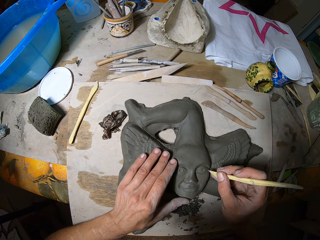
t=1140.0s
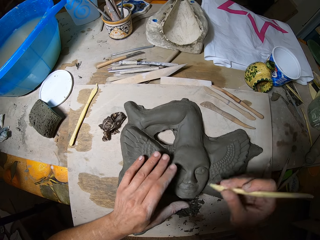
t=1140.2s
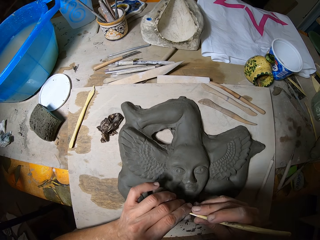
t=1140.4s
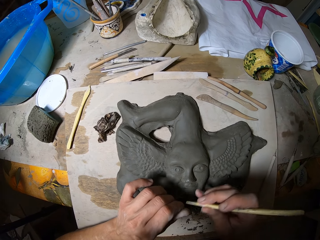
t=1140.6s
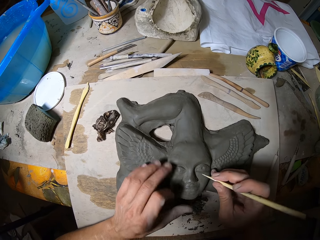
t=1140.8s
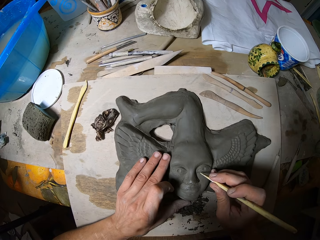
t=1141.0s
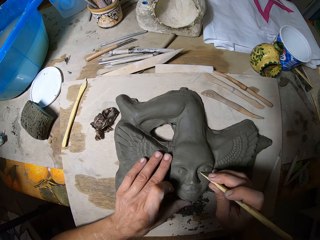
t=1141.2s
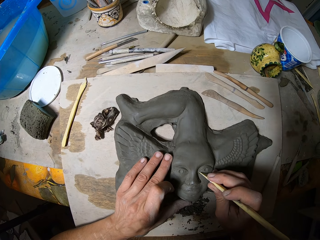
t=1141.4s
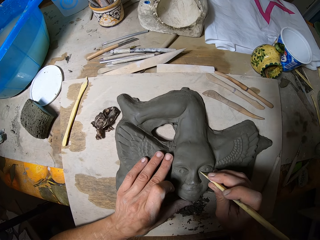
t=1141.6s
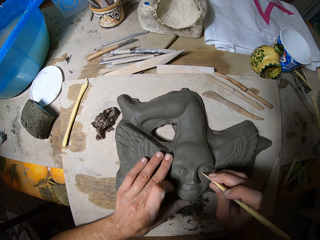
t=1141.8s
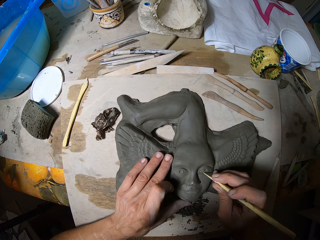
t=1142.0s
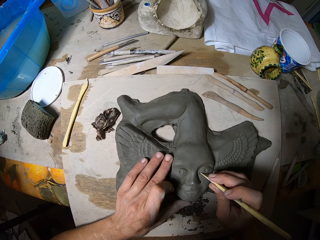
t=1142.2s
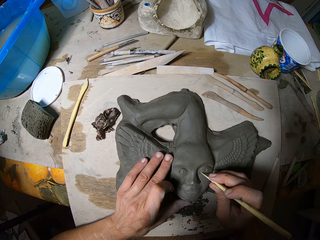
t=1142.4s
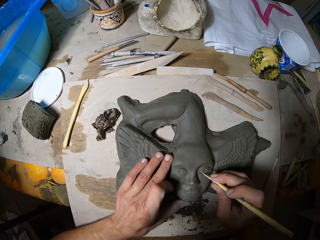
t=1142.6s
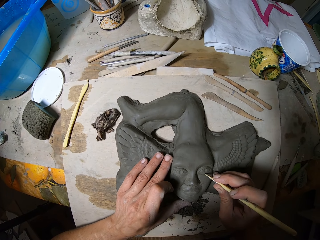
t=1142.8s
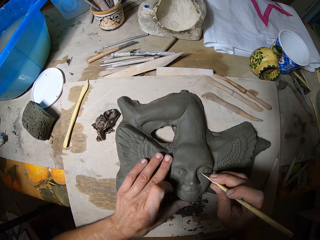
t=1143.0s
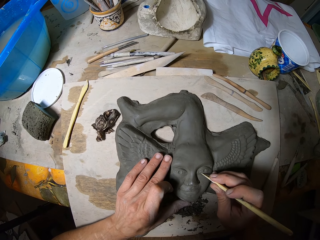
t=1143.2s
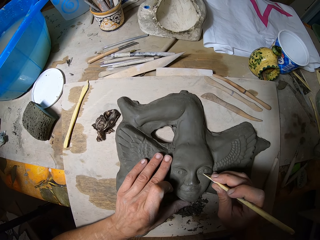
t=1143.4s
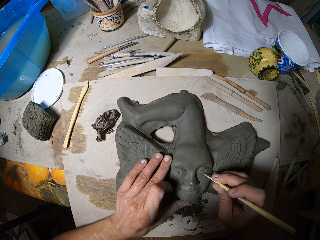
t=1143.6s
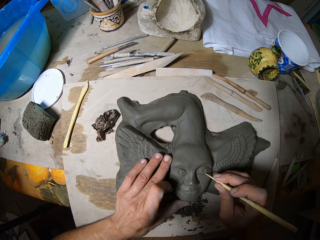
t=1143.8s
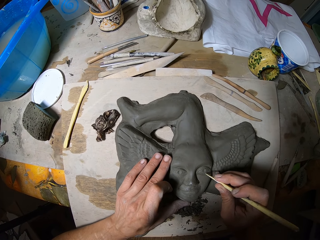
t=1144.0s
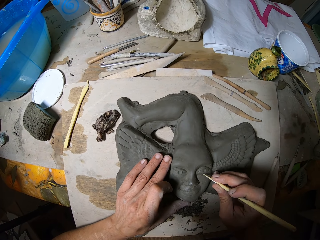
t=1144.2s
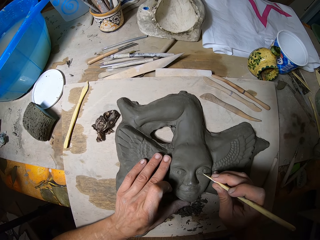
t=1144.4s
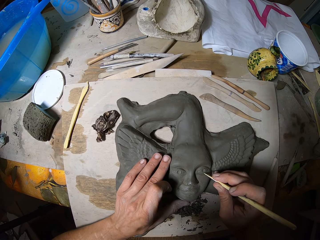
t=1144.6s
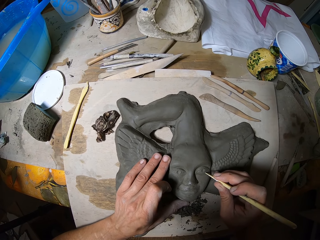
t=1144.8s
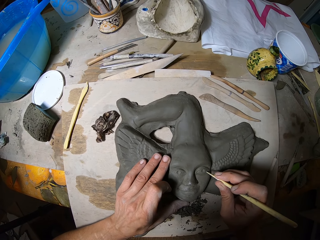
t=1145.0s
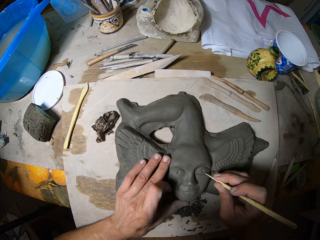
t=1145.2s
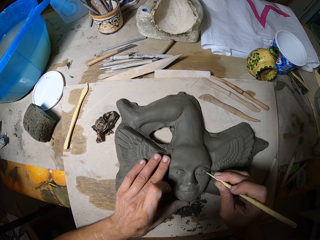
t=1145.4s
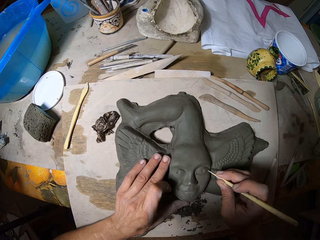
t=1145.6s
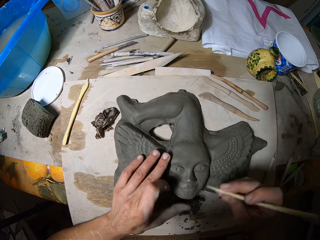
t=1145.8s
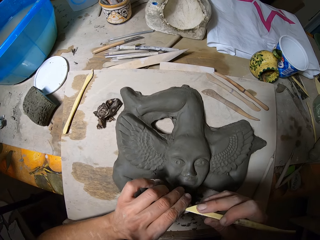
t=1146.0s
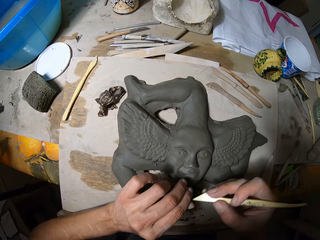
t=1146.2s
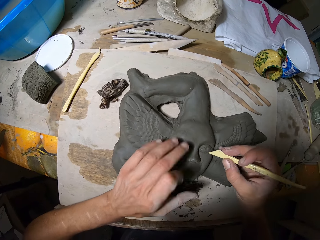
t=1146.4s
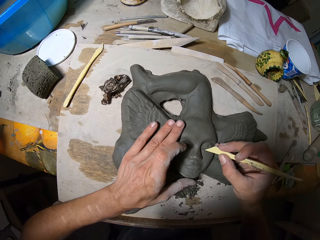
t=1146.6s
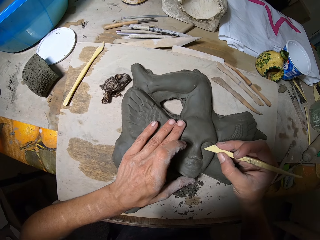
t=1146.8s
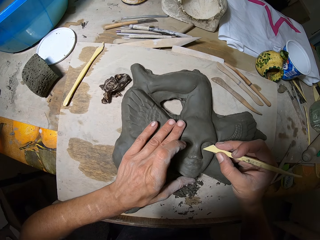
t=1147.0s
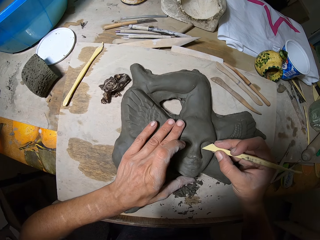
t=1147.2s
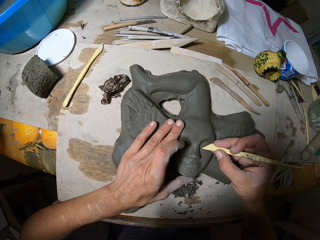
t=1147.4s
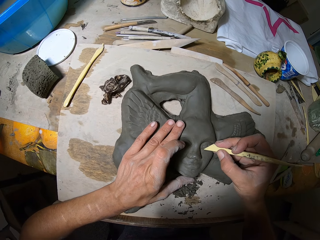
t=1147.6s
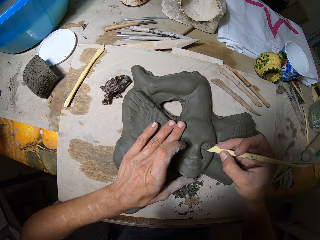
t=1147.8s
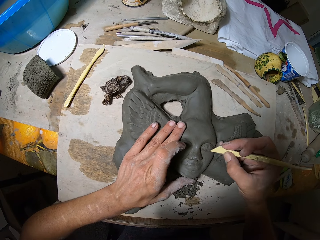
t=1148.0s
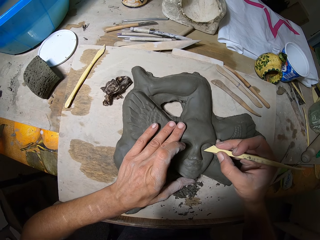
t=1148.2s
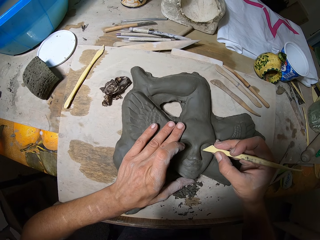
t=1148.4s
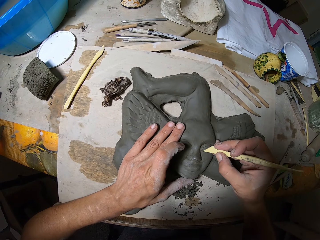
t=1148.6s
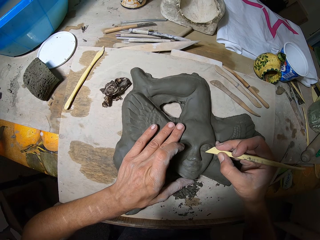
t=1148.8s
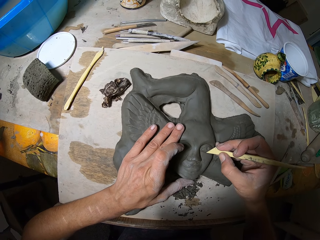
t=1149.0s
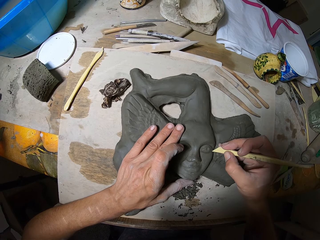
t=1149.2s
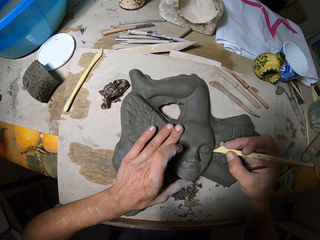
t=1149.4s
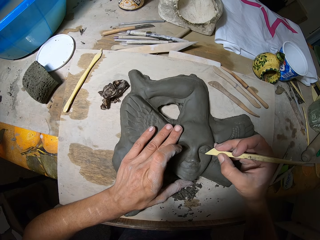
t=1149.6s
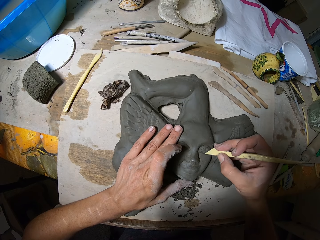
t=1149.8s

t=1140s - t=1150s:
The camera wearer removes pieces of clay from the clay carving tool with his left hand. He carves the pottery clay with the clay carving tool in his right hand. He removes pieces of clay from the clay carving tool with his left hand. He carves the pottery clay with the clay carving tool in his right hand.

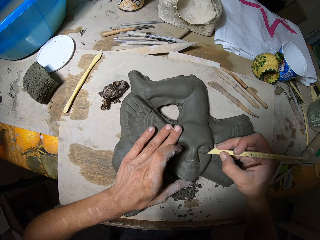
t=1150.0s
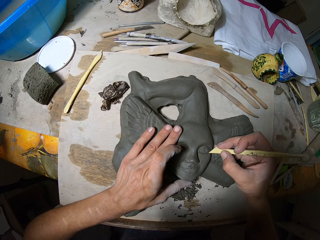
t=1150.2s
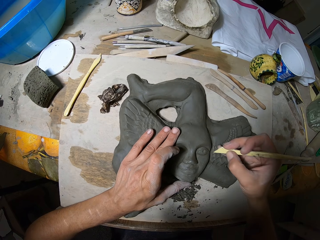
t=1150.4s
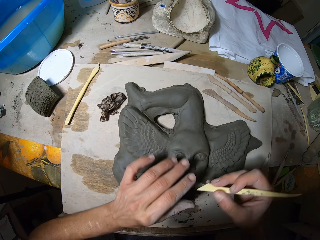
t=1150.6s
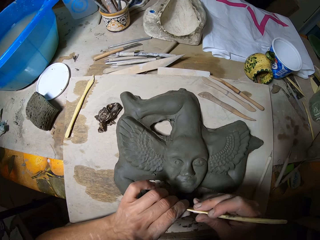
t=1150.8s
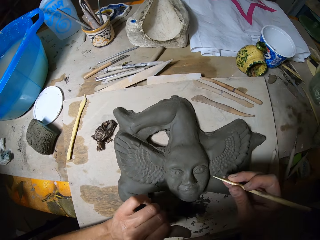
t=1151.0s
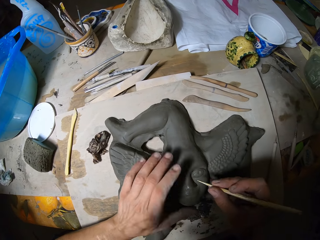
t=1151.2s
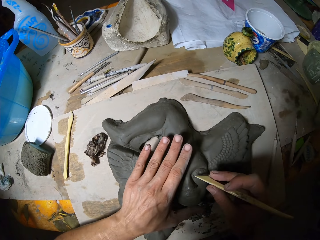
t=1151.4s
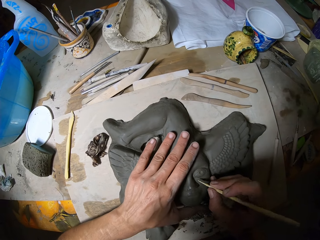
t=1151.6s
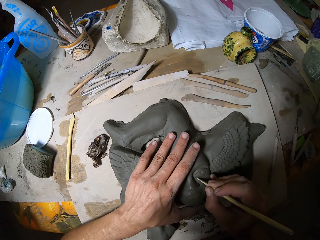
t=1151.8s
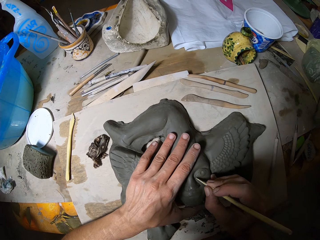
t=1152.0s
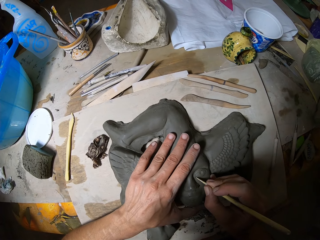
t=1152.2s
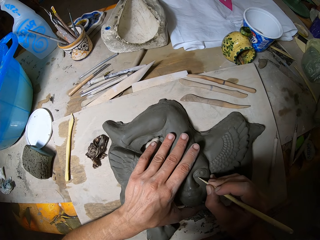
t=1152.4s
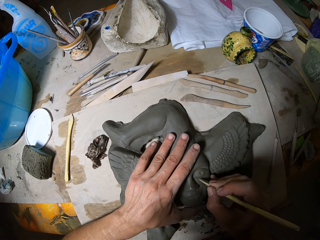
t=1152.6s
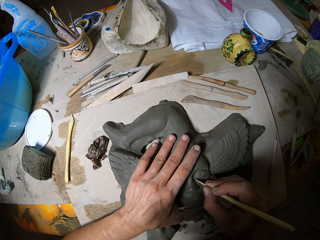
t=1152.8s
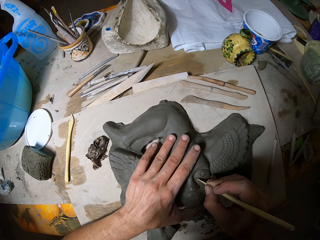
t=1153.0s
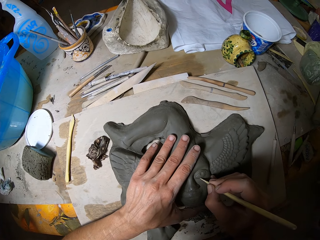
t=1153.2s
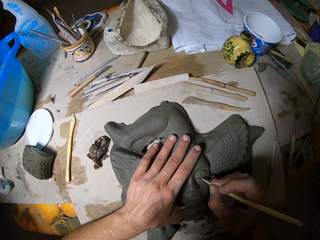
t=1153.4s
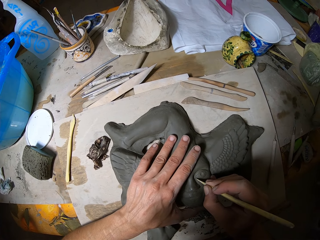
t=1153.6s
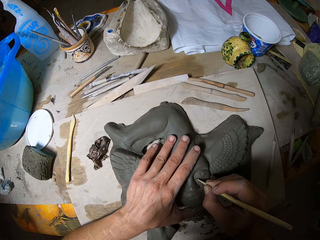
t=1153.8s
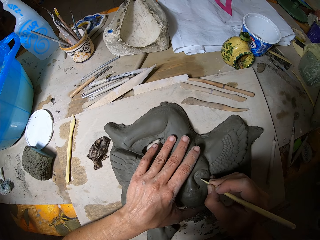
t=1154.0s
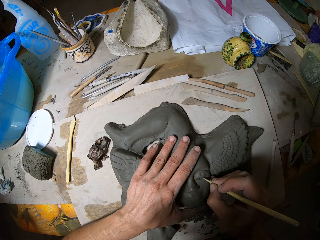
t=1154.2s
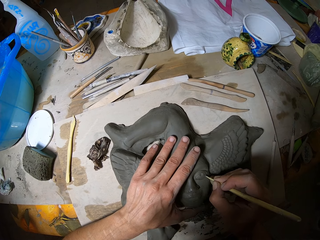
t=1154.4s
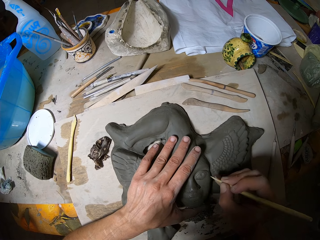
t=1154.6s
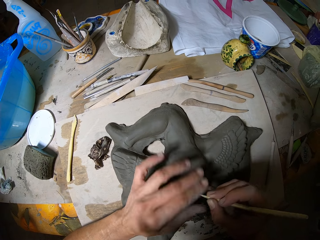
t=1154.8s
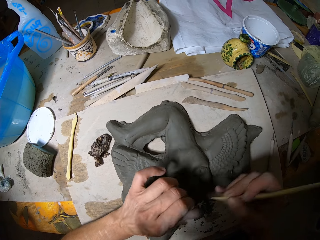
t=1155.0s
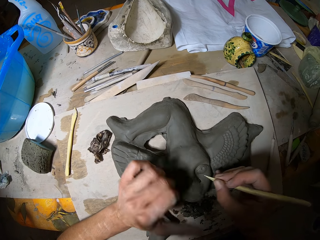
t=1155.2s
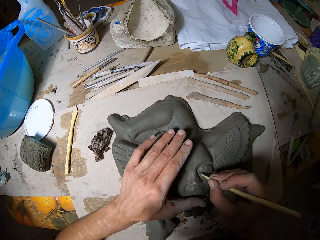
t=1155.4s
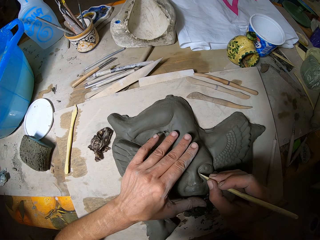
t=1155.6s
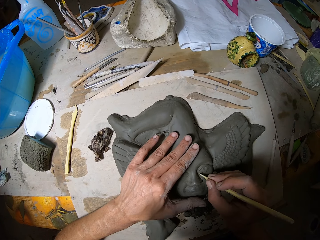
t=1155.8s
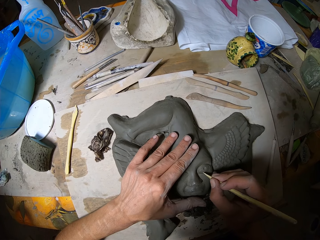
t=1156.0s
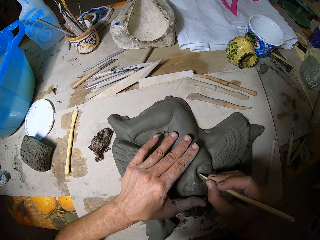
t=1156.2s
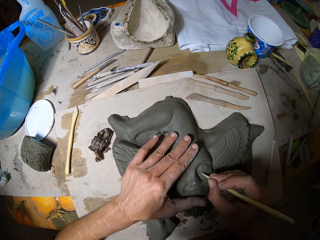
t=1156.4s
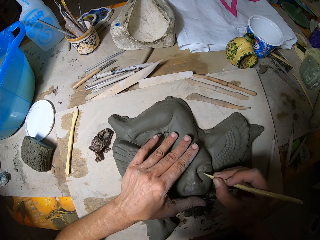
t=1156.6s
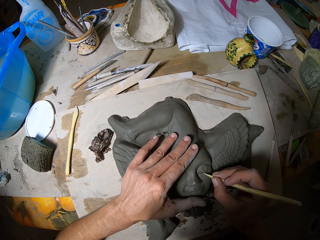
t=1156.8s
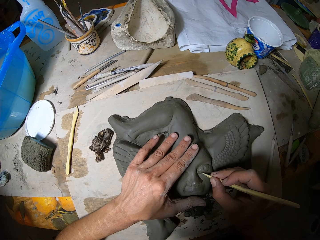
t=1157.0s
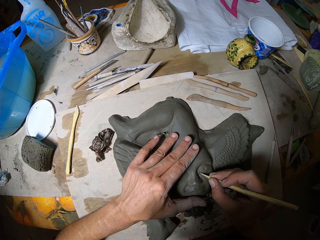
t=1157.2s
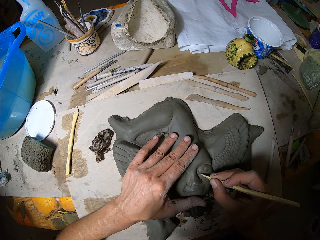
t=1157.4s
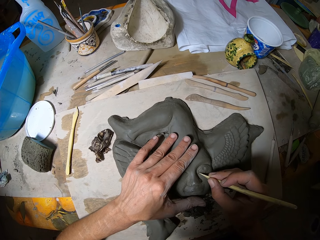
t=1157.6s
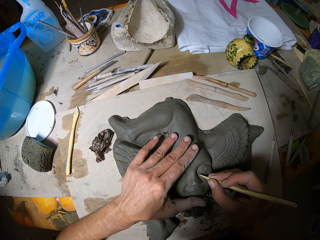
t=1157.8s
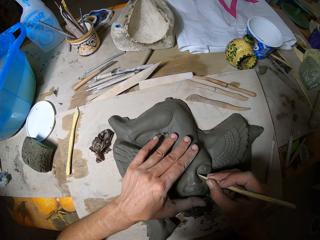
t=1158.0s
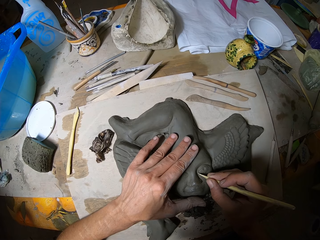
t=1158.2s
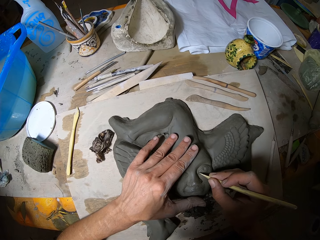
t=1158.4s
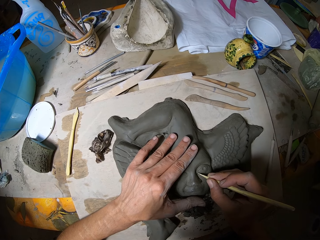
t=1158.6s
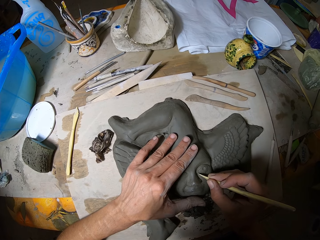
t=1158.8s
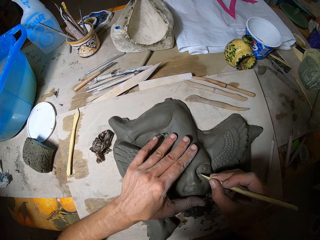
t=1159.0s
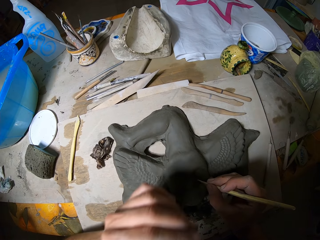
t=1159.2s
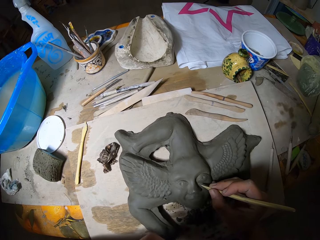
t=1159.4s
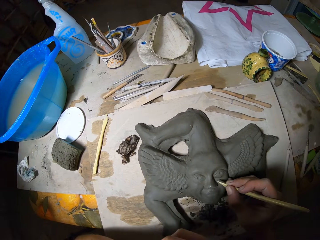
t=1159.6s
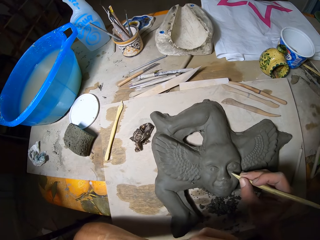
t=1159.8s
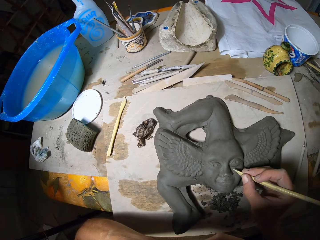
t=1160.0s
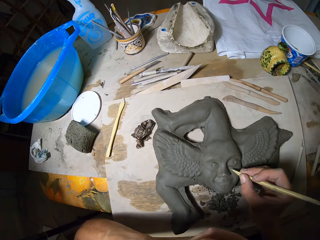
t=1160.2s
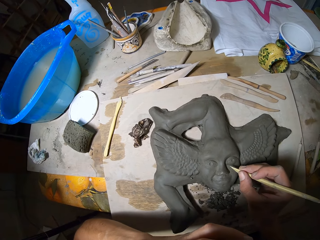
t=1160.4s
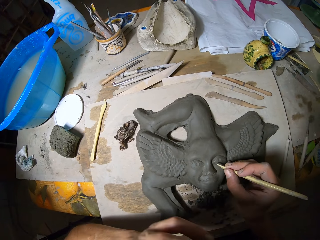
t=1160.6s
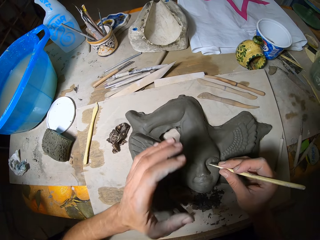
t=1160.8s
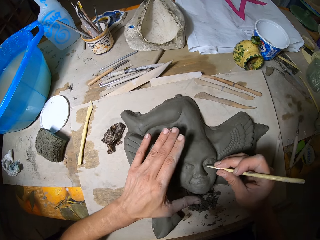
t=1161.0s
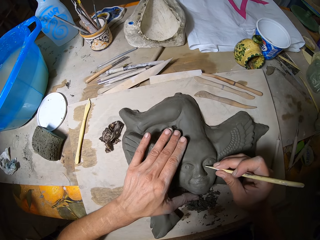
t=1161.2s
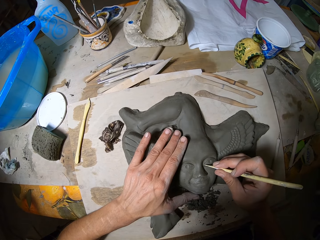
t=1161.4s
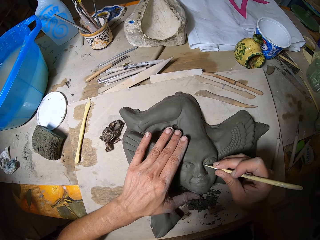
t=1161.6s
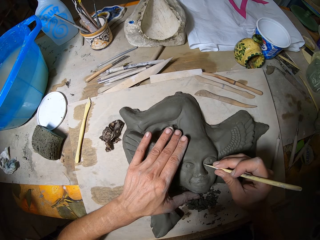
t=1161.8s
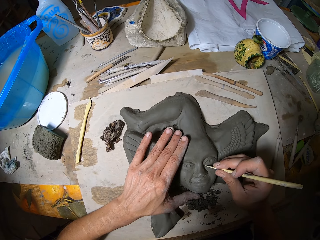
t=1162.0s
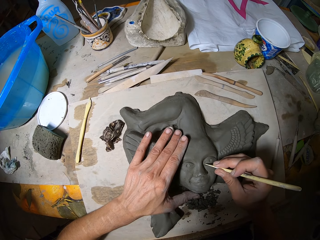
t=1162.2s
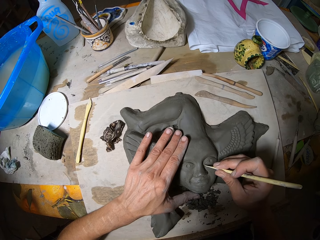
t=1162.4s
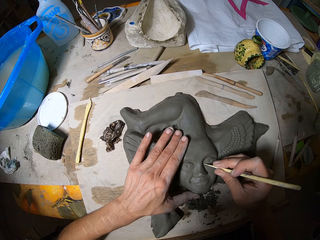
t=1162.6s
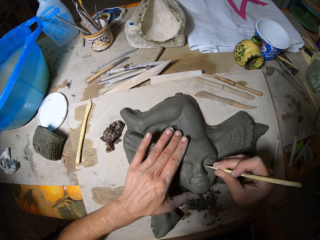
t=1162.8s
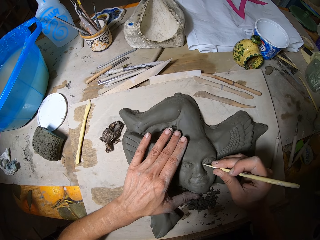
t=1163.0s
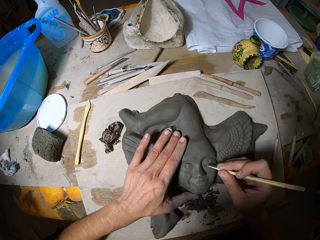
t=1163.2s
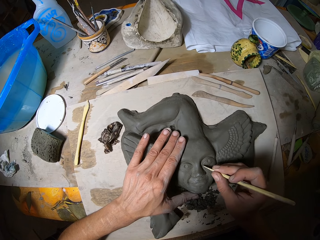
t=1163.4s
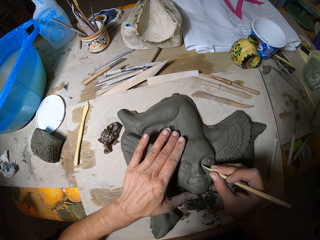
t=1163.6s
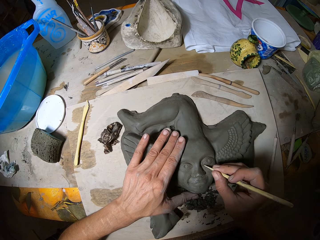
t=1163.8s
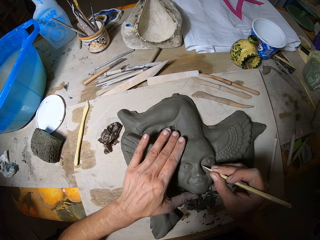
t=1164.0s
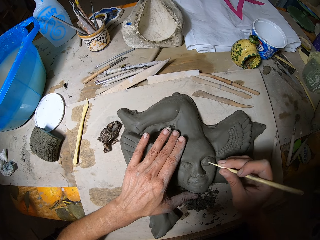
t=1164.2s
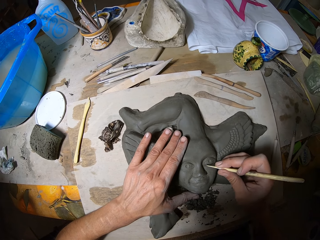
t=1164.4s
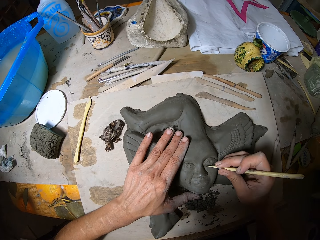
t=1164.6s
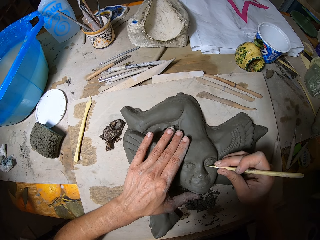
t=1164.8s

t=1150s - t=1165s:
The camera wearer removes pieces of clay from the clay carving tool with his left hand. He carves the pottery clay with the clay carving tool in his right hand. He removes pieces of clay from the clay carving tool with his left hand. He carves the pottery clay with the clay carving tool in his right hand. He raises his left hand towards his mouth. He touches his face. He places his left hand on the pottery clay on the table. He carves the pottery clay with the clay carving tool in his right hand.
